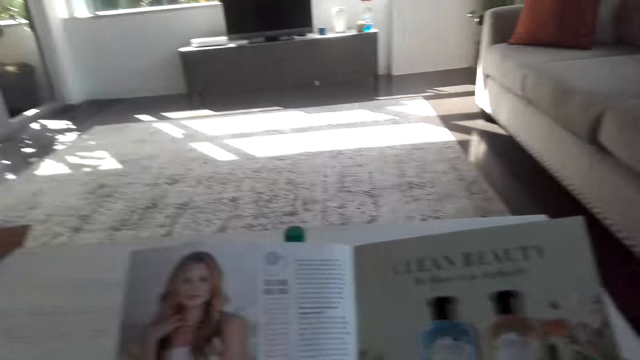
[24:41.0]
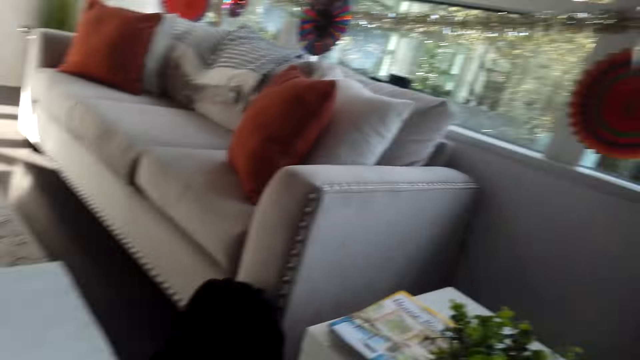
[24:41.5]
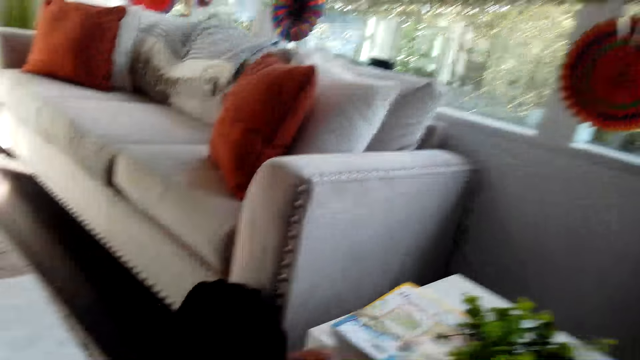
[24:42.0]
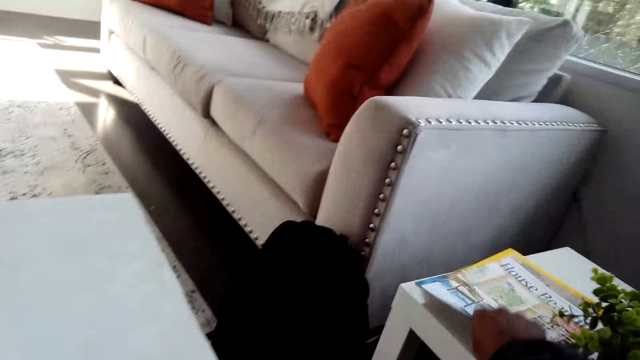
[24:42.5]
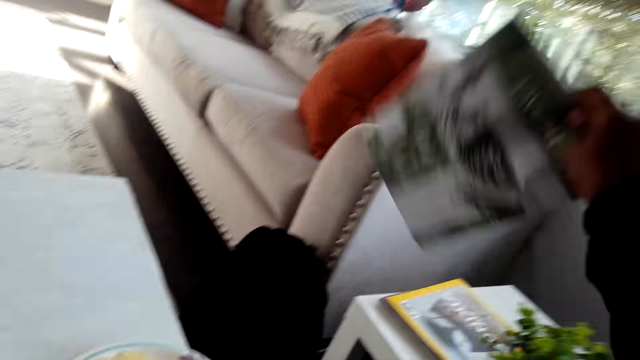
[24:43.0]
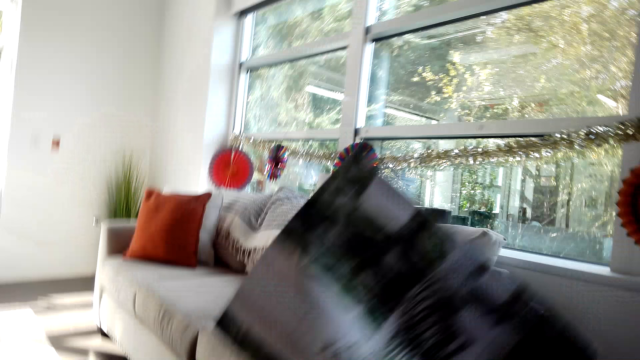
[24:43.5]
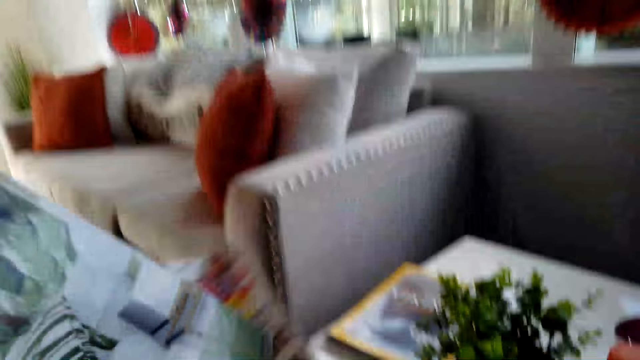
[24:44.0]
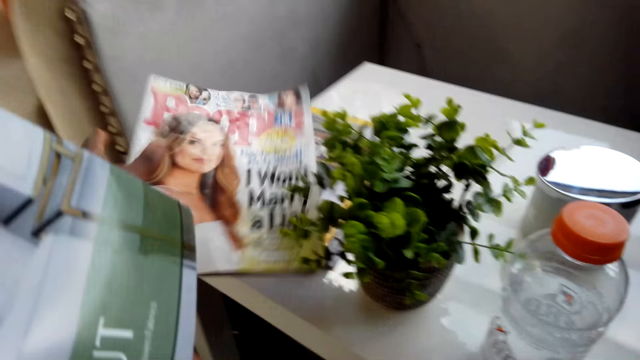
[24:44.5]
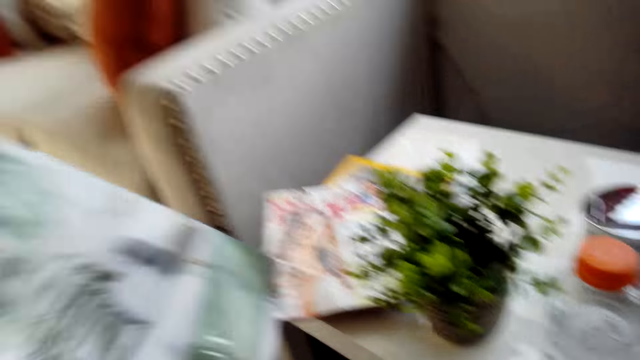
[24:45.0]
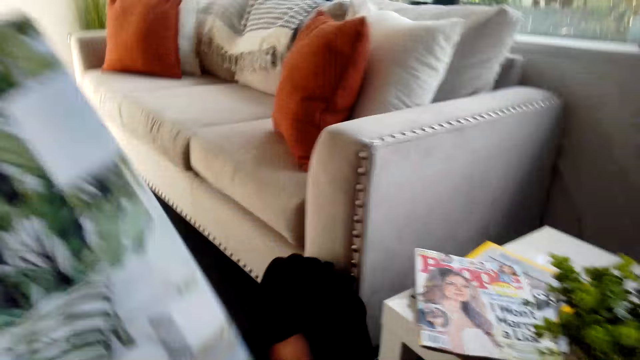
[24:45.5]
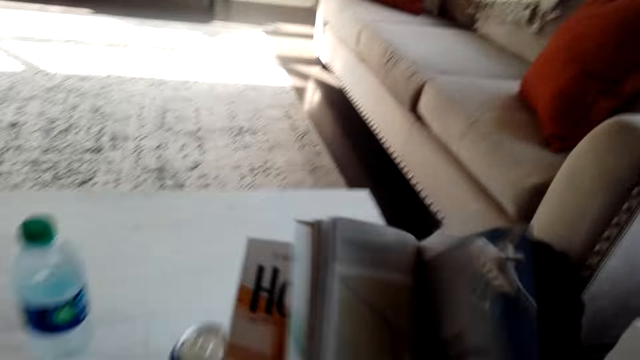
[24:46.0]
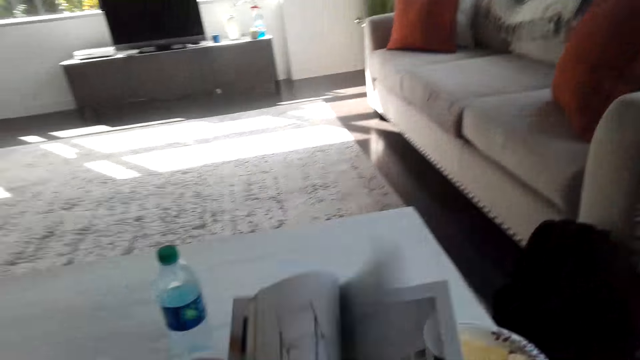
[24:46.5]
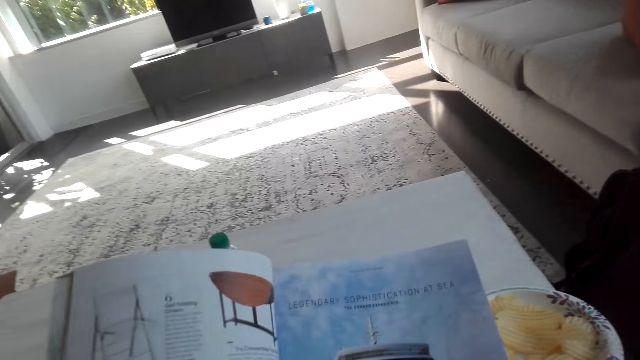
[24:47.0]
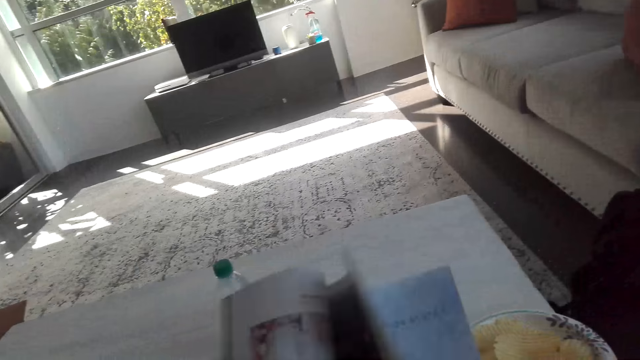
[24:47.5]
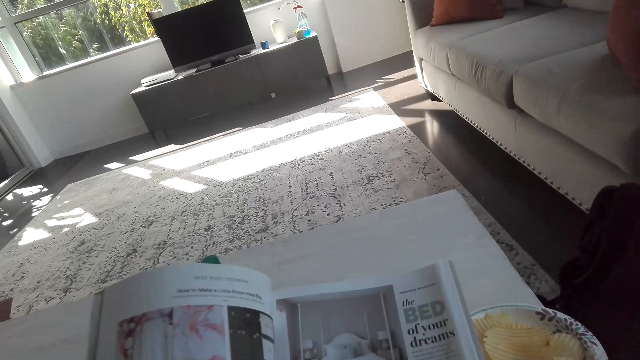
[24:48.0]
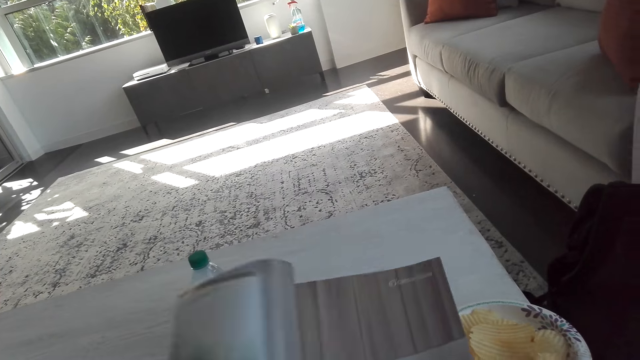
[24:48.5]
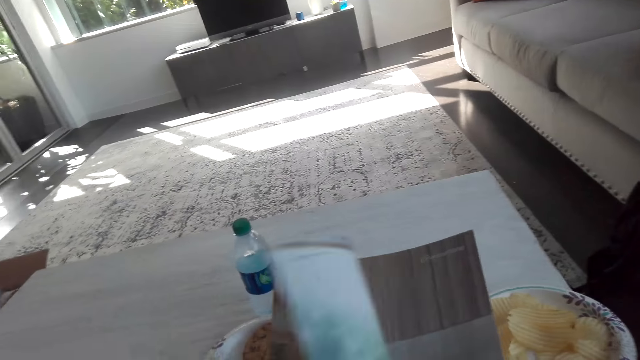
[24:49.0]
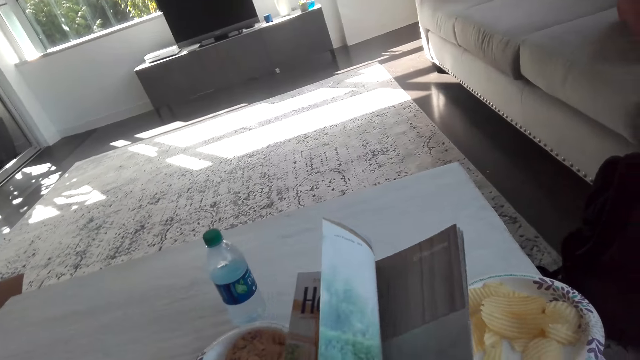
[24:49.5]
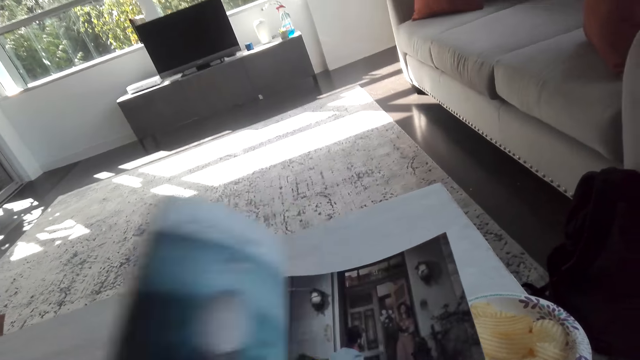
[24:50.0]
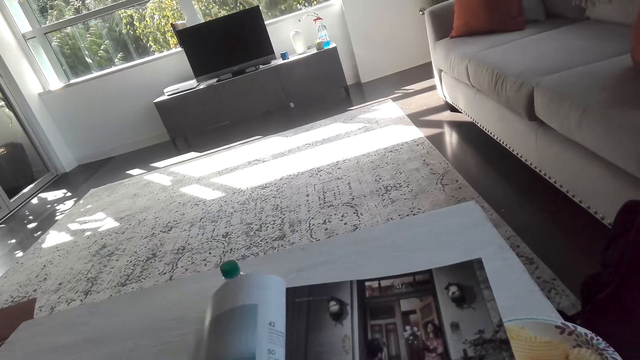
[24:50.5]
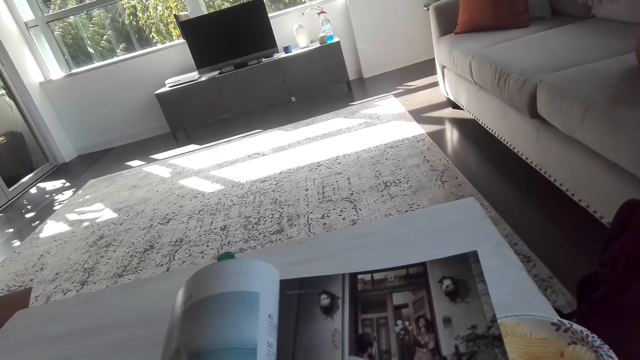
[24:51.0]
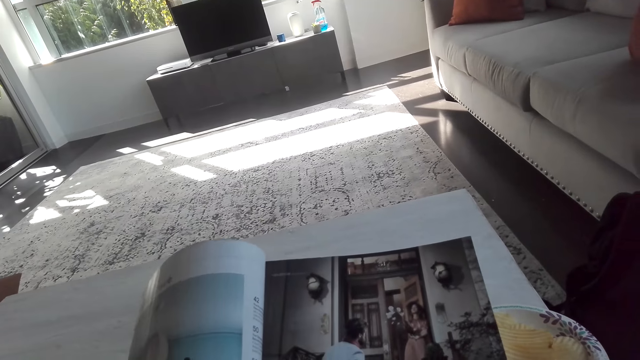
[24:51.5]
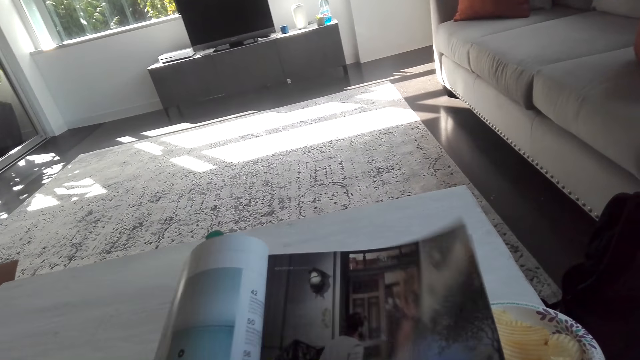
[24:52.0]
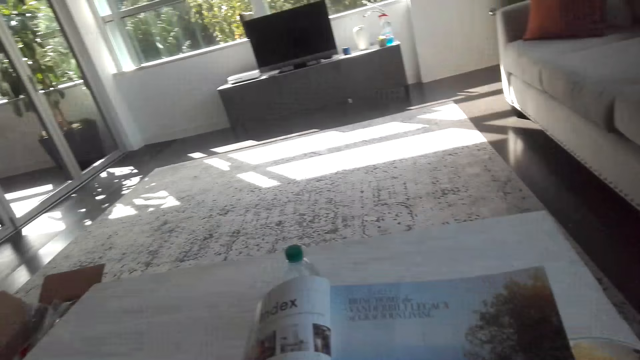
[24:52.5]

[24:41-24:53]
The camera wearer picks up a magazine. They drop the magazine on the table. They read the magazine.

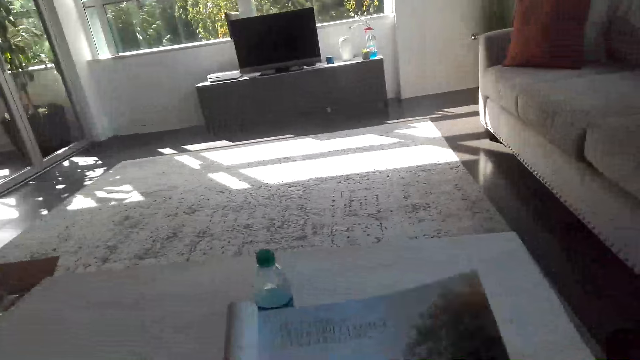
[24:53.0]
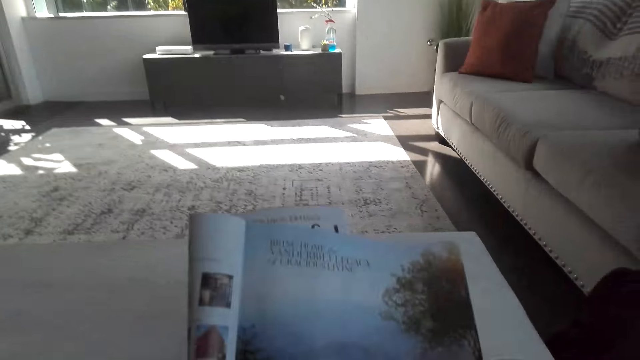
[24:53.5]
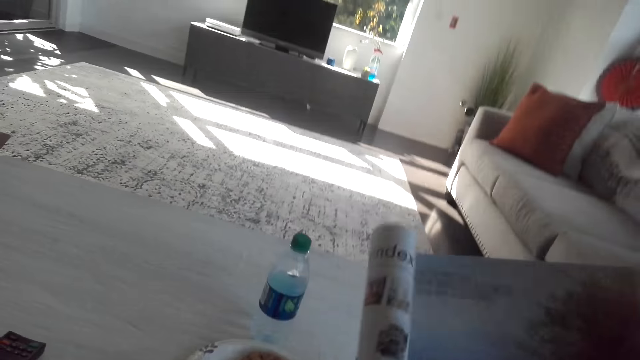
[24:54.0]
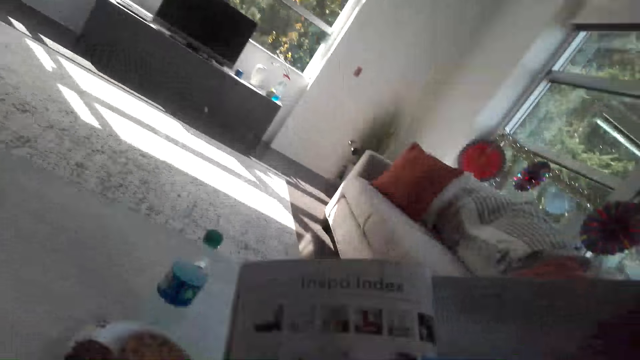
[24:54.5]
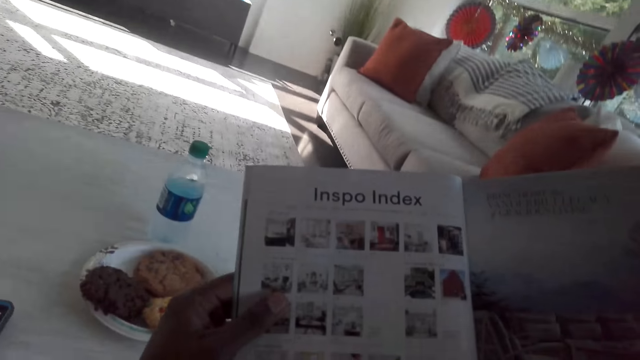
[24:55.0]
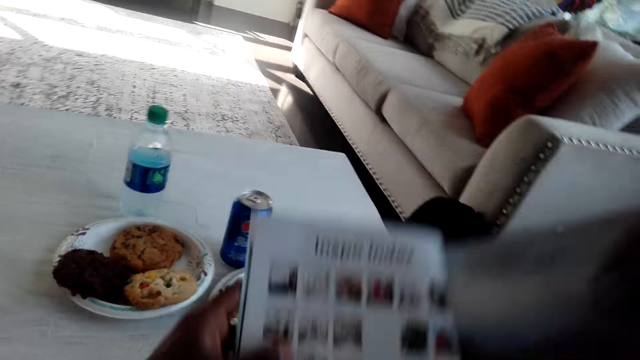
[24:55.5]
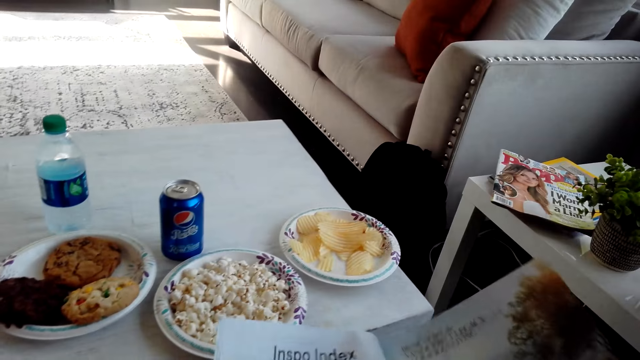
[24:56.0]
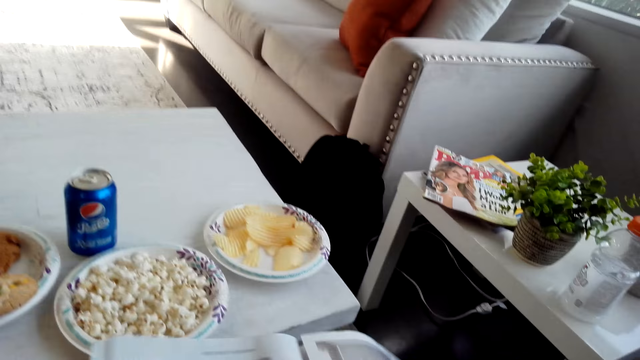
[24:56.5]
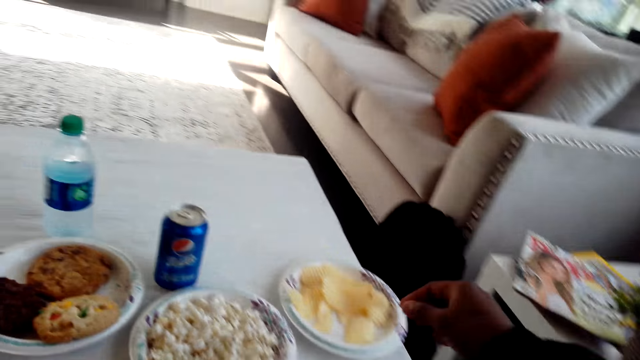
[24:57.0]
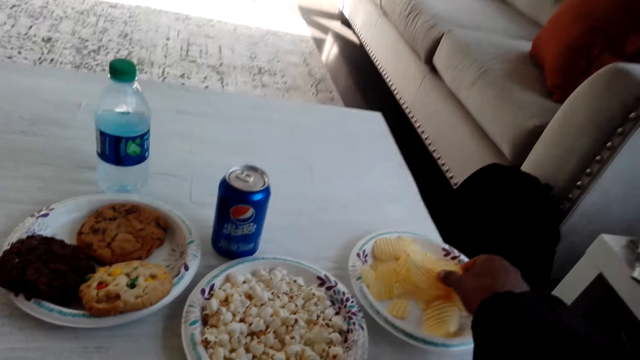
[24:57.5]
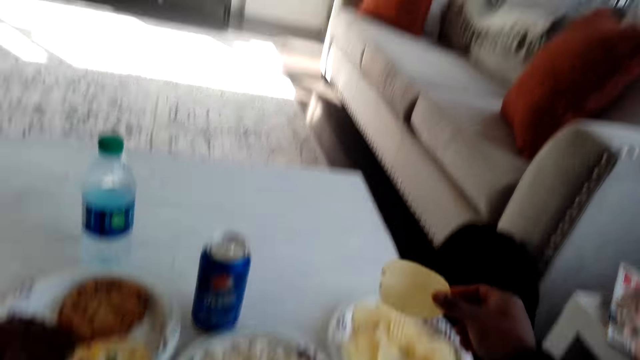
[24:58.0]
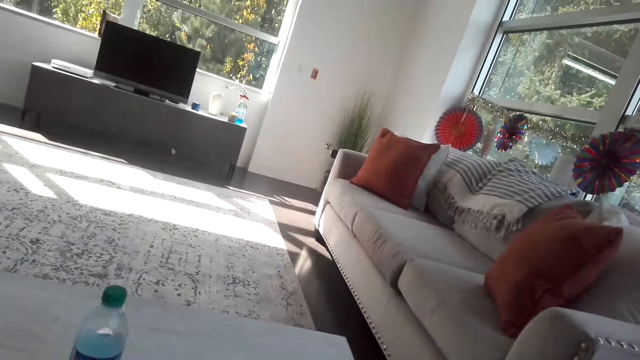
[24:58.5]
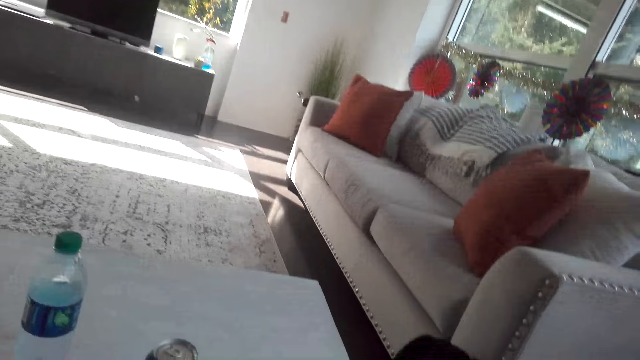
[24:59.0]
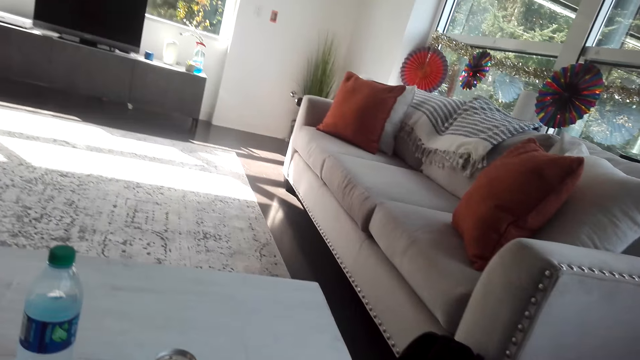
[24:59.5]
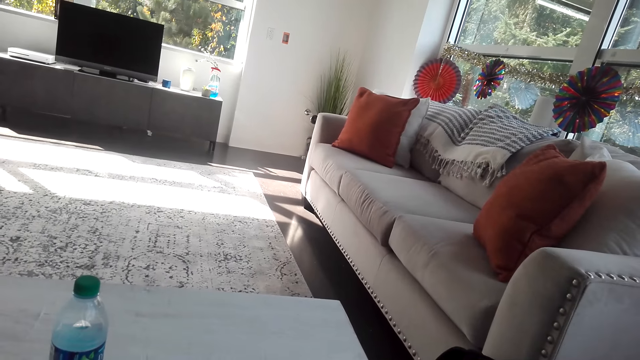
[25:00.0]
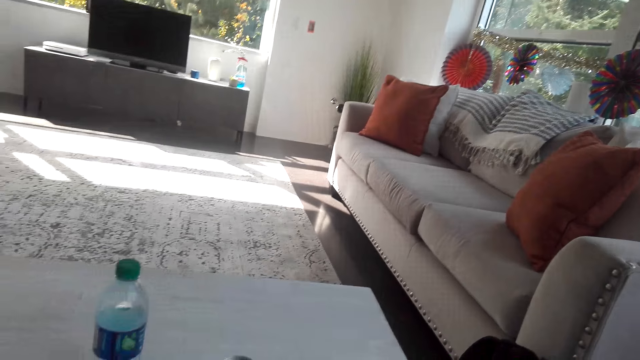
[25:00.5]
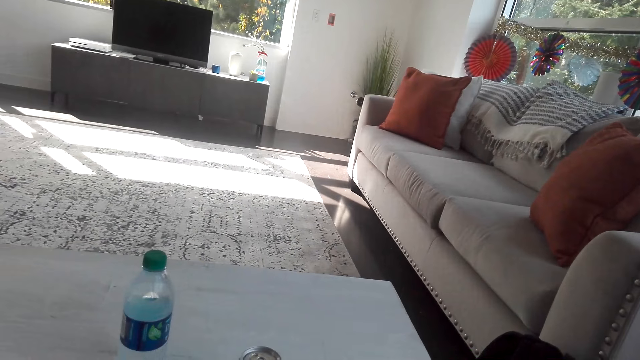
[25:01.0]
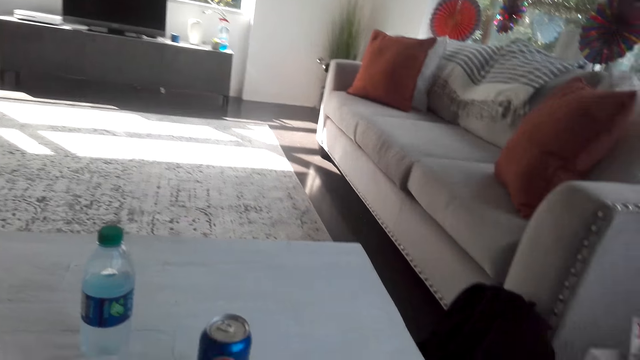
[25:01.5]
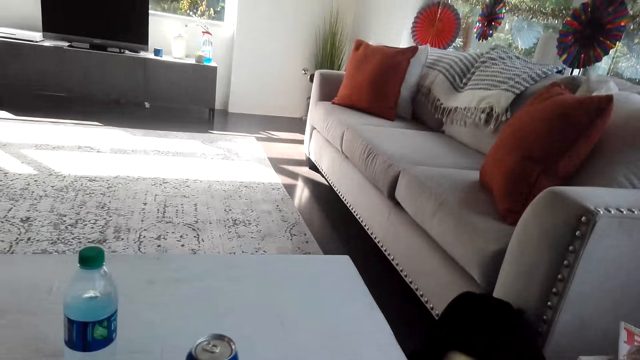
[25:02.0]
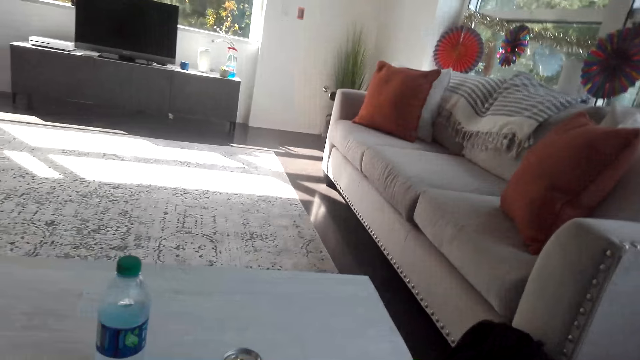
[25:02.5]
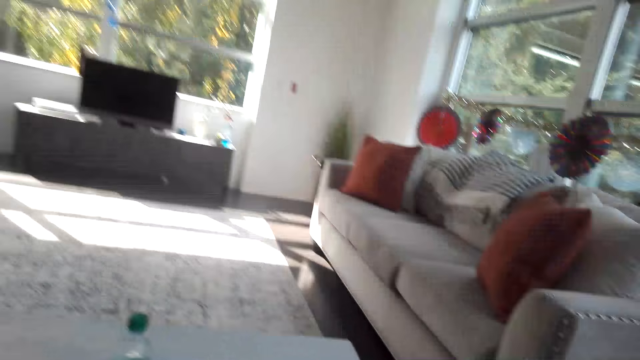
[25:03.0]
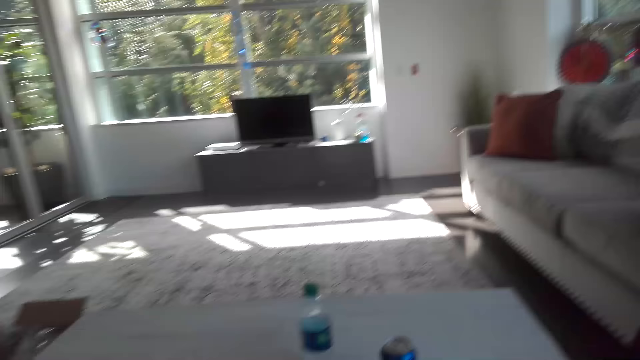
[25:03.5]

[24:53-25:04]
The camera wearer picks up crisps. They eat the crisps.
